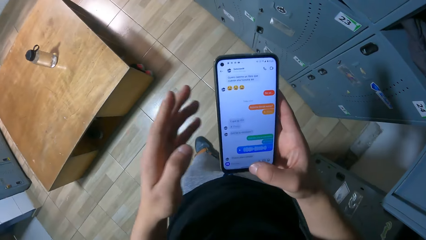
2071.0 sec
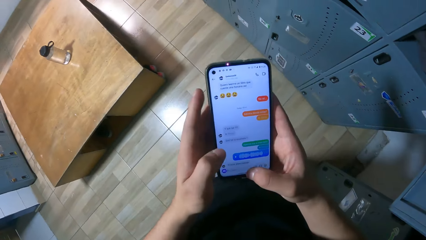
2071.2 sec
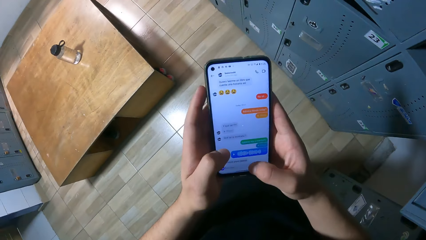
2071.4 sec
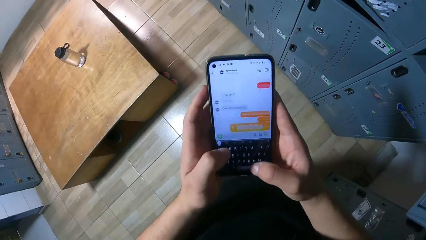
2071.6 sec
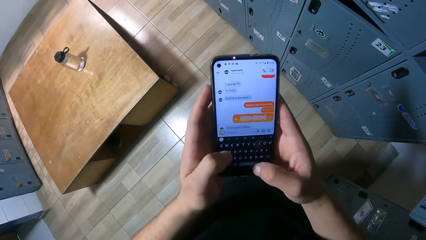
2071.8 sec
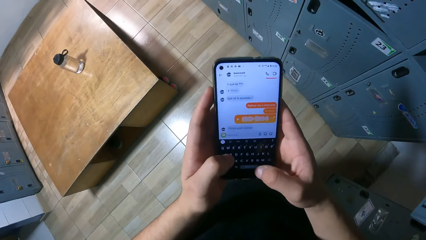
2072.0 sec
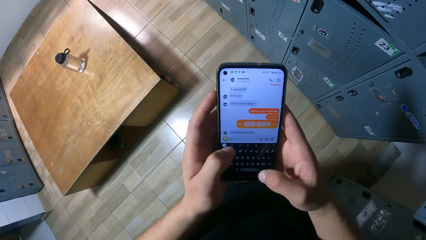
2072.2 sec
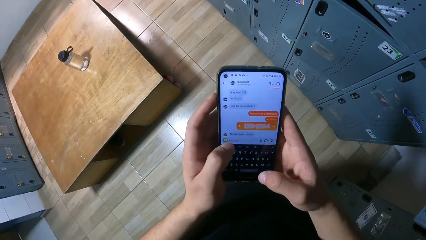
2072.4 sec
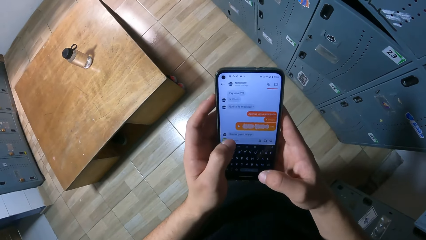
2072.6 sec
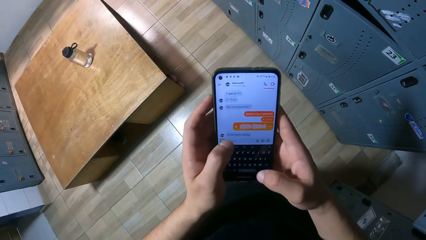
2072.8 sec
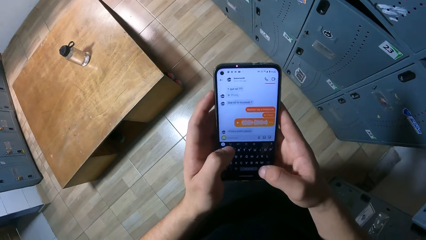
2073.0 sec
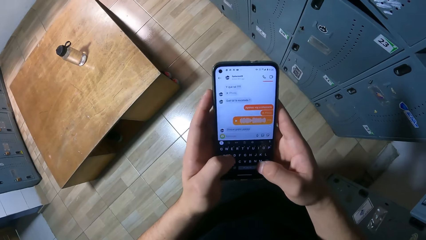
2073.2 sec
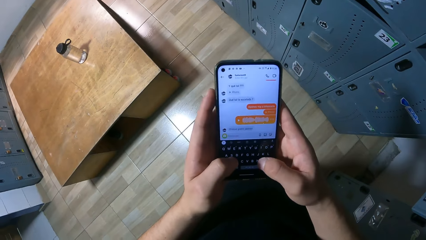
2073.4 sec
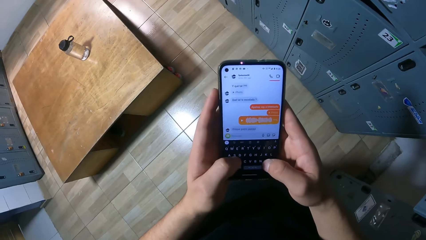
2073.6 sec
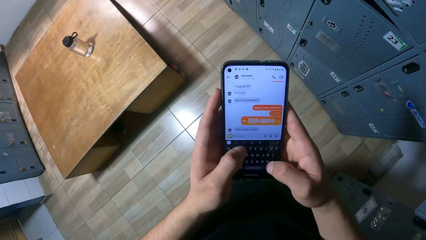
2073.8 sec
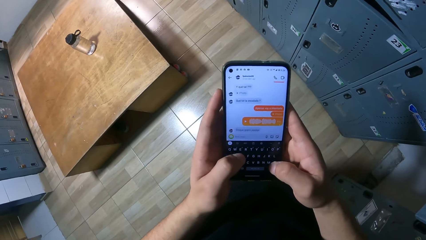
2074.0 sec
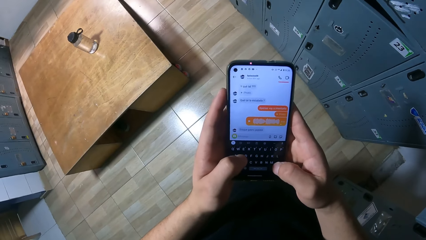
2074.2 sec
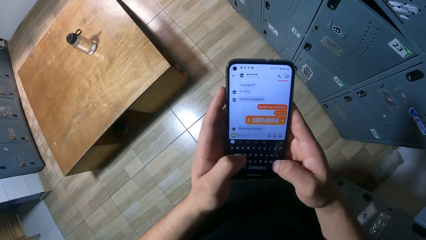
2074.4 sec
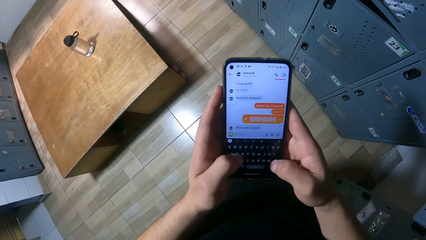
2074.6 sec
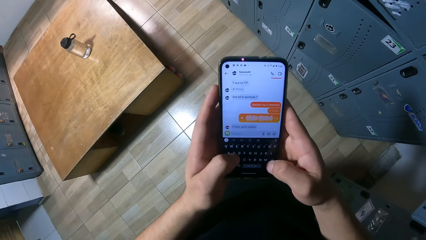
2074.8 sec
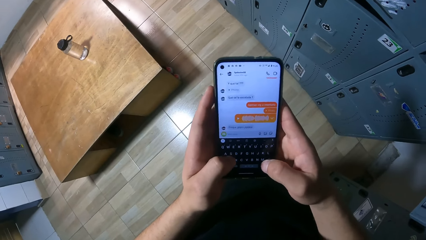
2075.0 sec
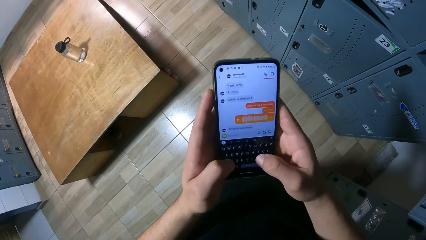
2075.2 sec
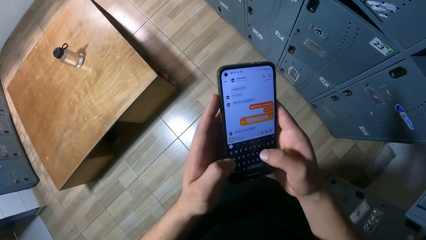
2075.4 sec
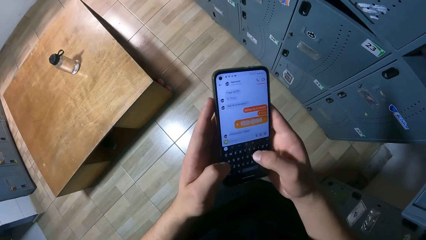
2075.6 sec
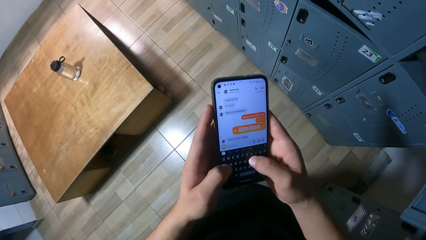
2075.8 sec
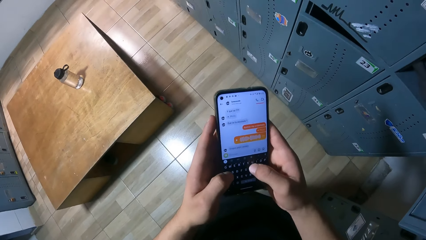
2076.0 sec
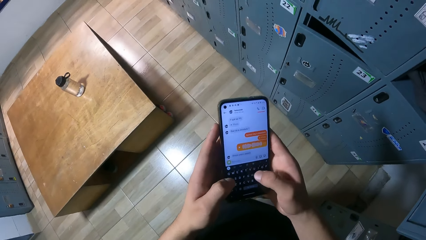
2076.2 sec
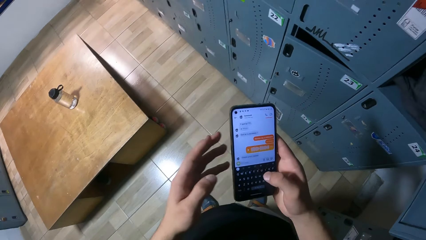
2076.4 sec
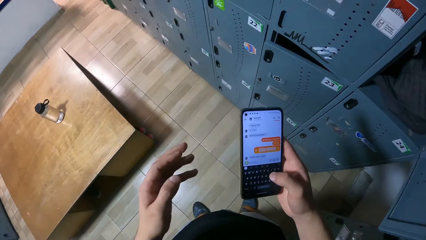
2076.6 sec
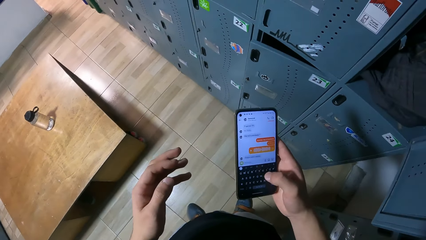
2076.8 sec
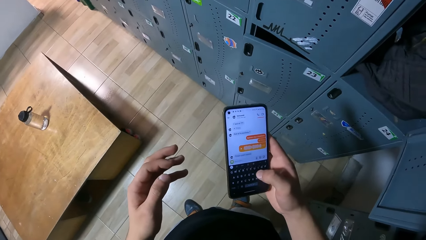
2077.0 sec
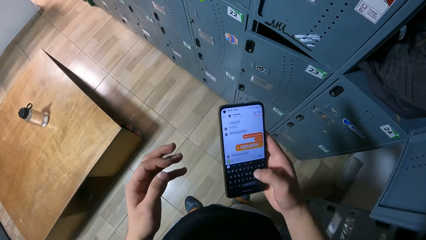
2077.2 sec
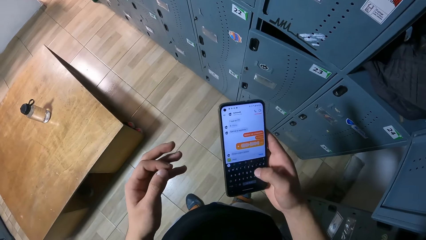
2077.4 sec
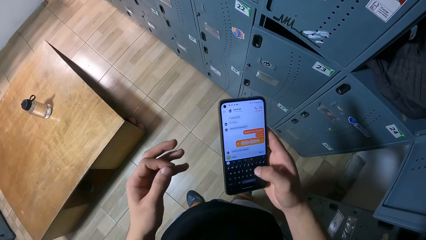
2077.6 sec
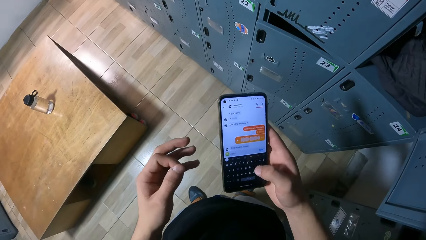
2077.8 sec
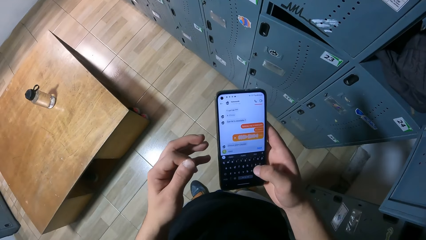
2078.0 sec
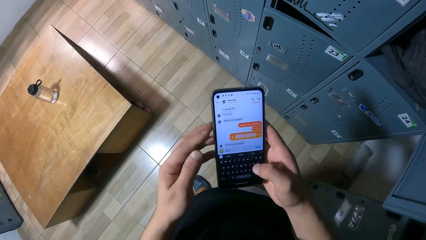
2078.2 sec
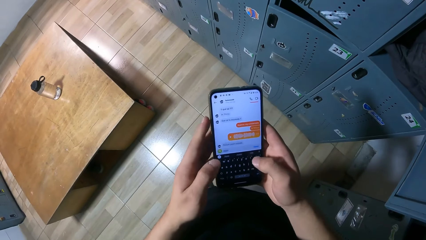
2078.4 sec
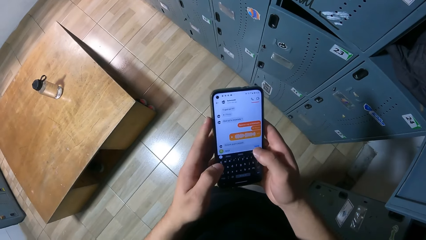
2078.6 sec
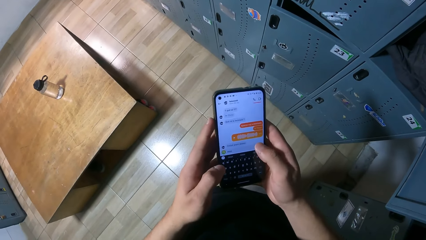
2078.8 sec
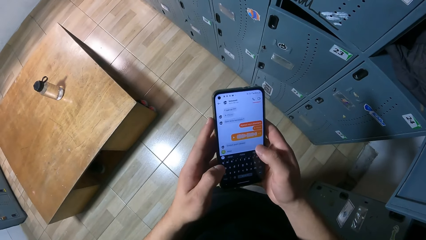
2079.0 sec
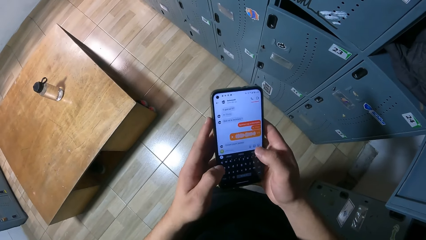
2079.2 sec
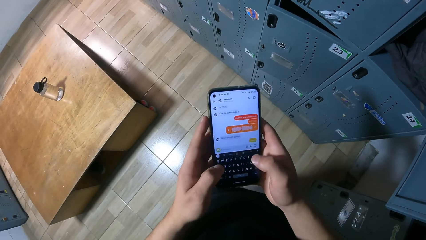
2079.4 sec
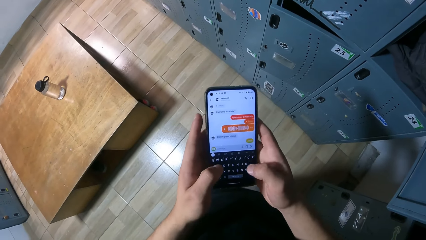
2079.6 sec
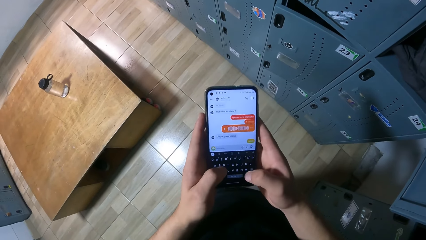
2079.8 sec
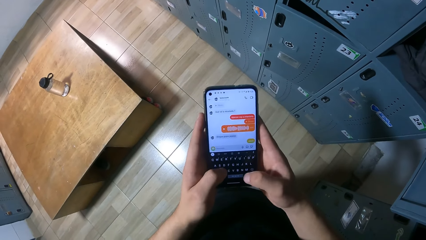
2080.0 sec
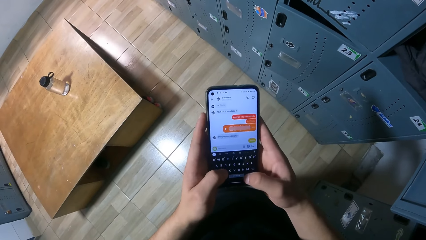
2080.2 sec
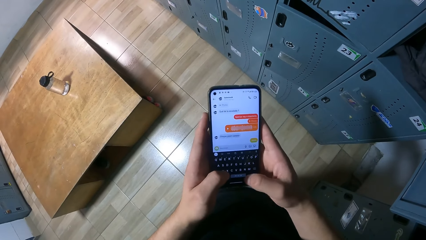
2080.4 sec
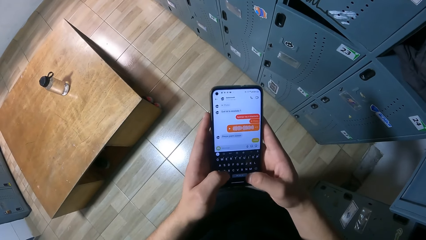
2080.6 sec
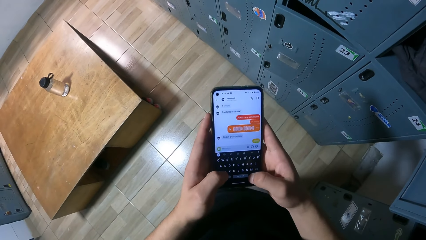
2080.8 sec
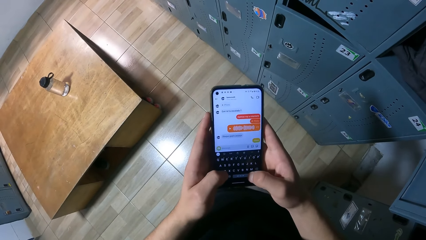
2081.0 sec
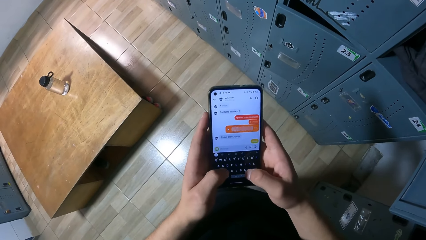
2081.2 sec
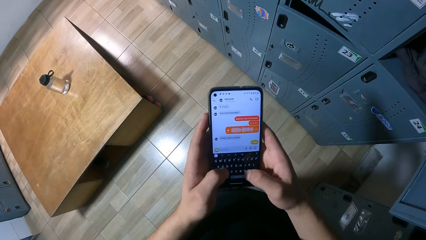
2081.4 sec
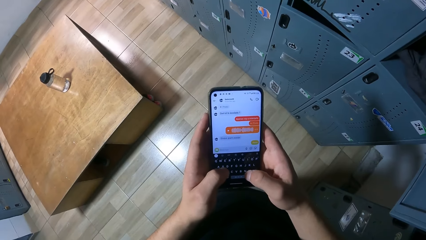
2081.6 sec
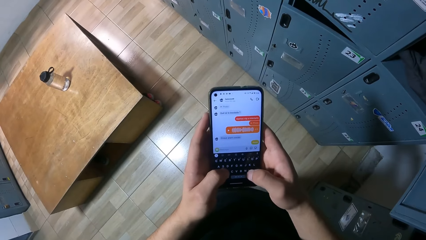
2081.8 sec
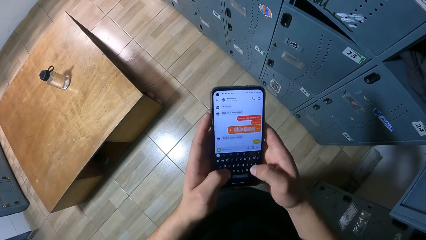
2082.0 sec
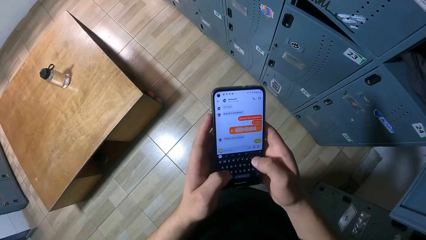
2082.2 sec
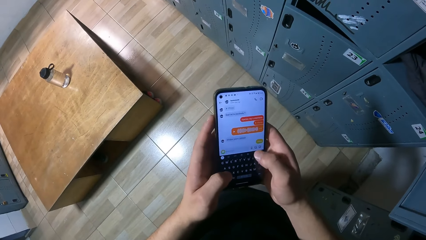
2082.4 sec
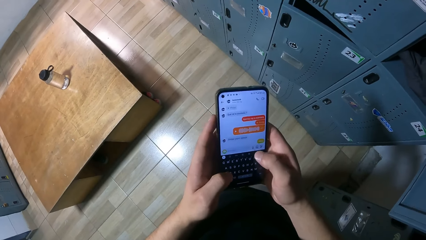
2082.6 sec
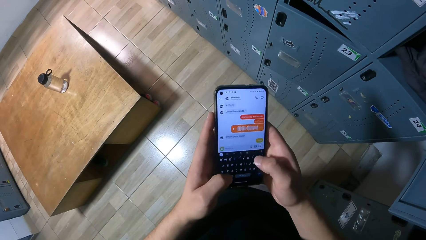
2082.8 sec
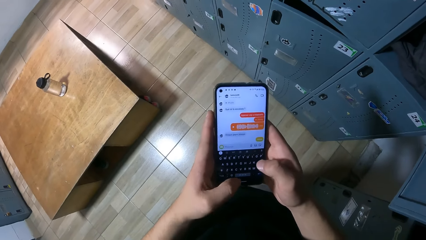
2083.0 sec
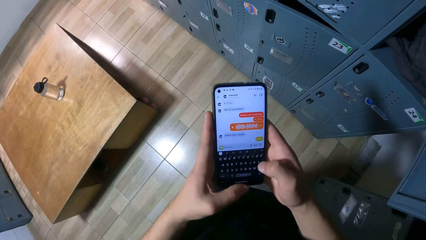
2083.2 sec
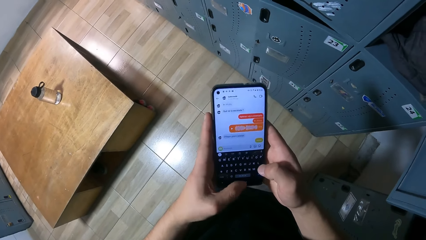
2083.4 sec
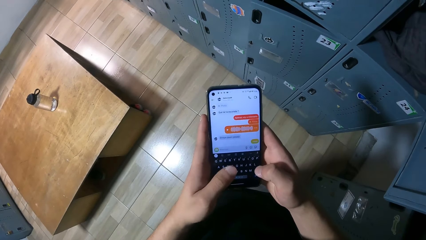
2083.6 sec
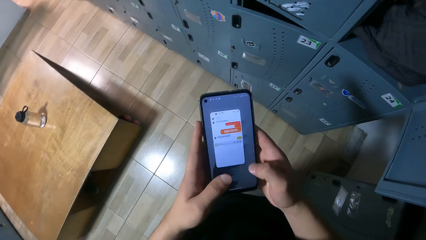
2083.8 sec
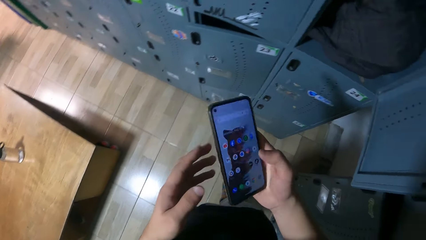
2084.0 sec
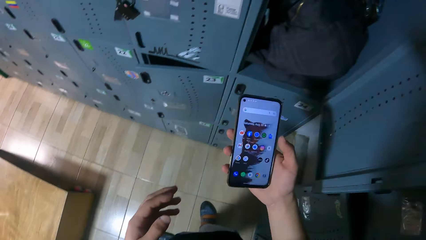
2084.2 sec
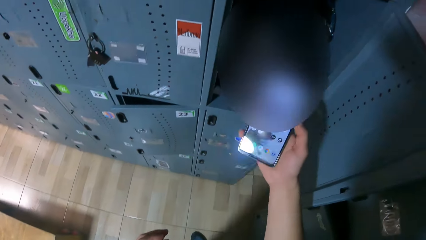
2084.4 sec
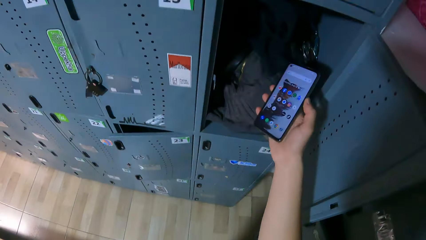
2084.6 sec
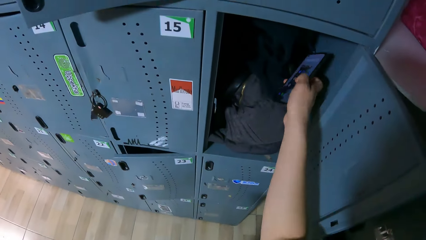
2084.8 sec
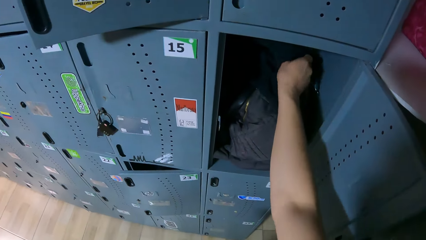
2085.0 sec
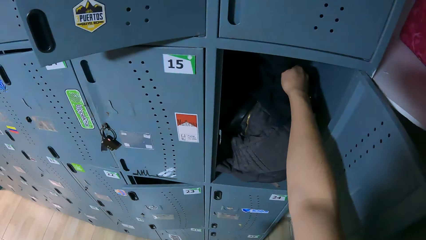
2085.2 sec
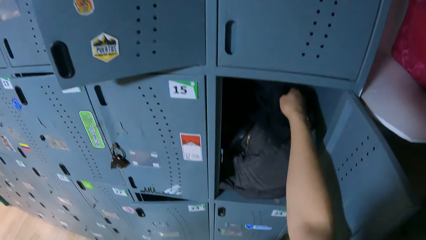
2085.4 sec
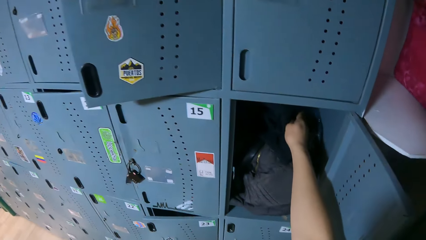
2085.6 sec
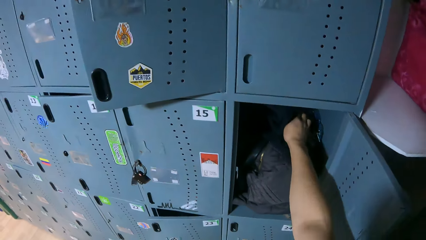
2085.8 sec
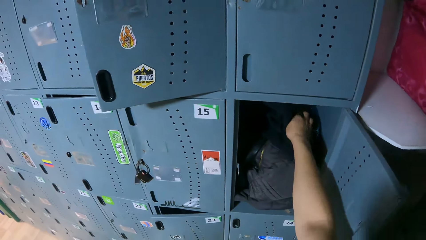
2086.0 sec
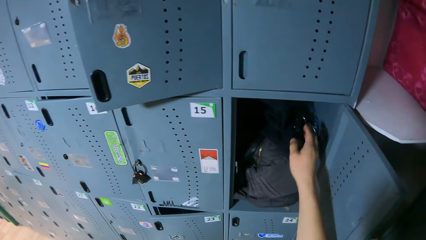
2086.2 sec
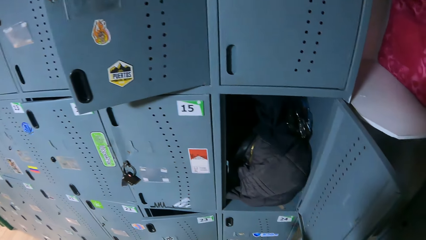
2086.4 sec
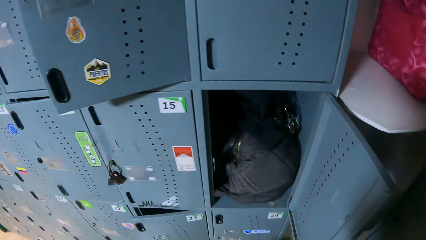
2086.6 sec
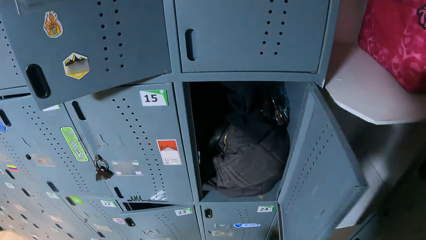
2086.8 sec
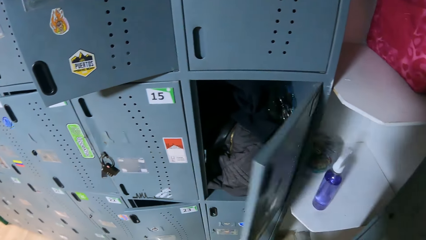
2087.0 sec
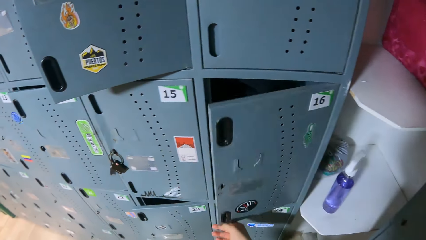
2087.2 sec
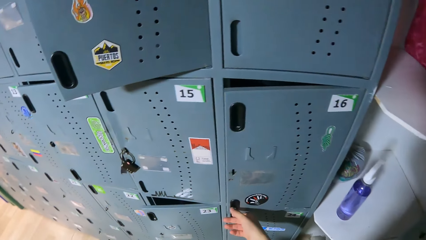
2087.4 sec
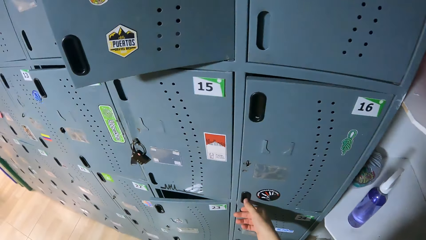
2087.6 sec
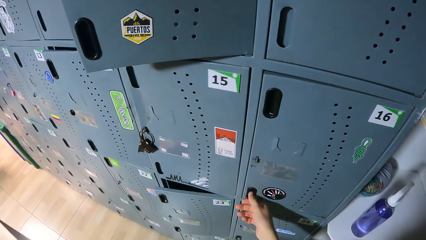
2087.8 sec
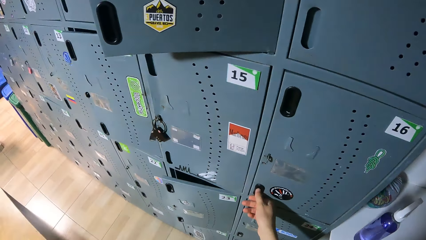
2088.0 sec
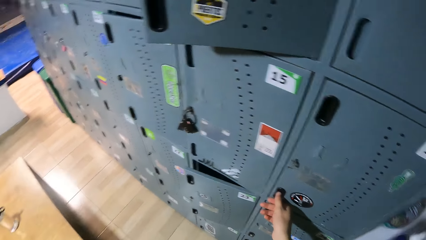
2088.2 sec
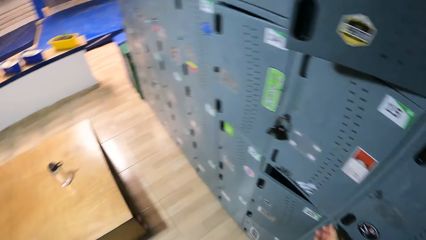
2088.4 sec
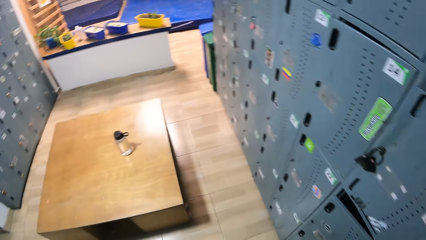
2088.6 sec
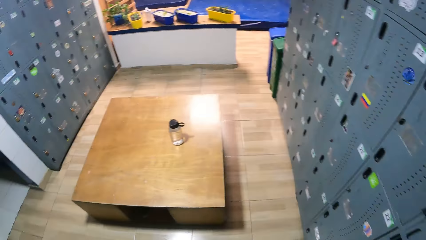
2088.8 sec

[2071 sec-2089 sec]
The camera wearer holds the mobile phone with both hands. She types on the mobile phone with both hands. She withdraws her left hand from the mobile phone. She holds the mobile phone with both hands. She scrolls the mobile phone with her right hand. She types on the mobile phone with both hands. She withdraws her left hand from the mobile phone. She puts the mobile phone in the bag with her right hand. She closes the cupboard with her right hand.
